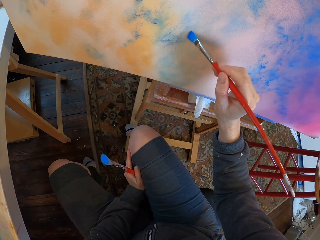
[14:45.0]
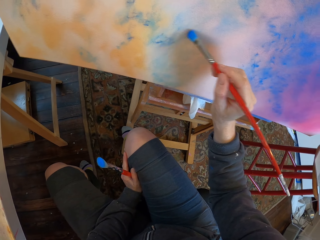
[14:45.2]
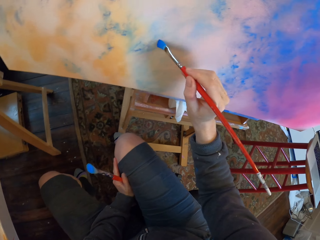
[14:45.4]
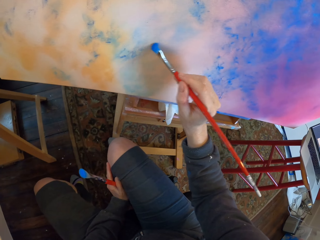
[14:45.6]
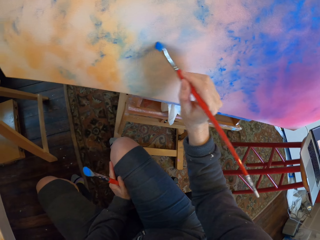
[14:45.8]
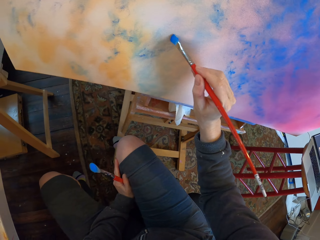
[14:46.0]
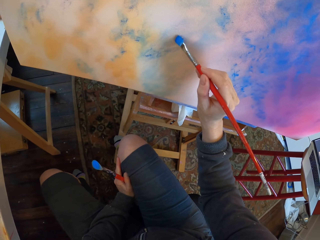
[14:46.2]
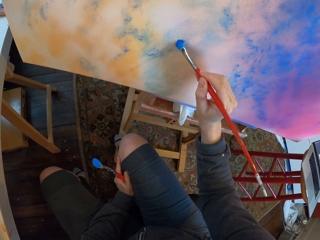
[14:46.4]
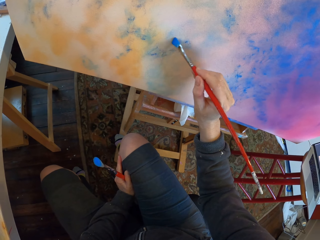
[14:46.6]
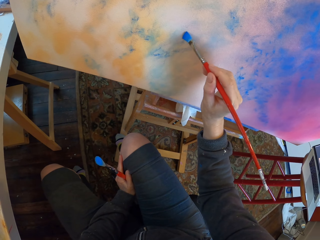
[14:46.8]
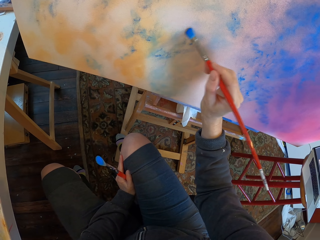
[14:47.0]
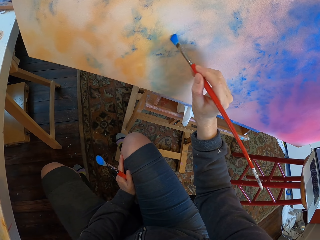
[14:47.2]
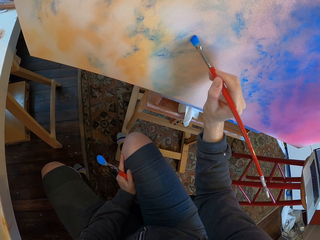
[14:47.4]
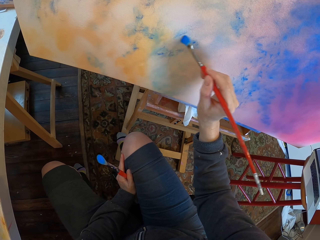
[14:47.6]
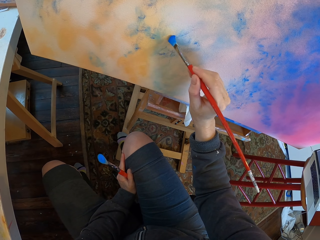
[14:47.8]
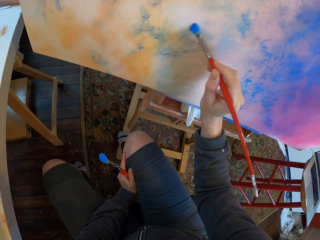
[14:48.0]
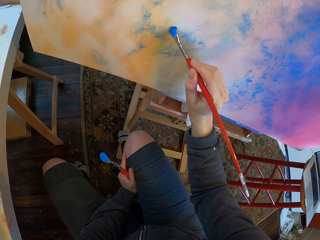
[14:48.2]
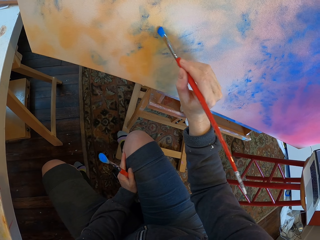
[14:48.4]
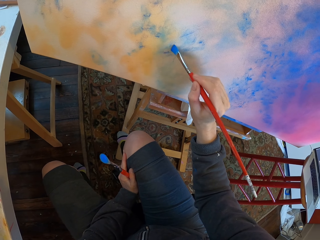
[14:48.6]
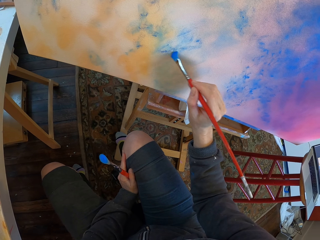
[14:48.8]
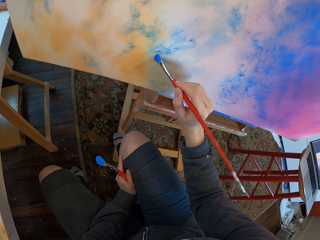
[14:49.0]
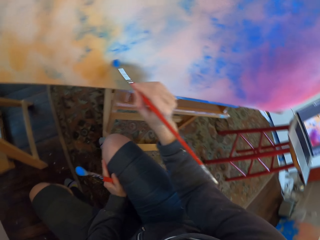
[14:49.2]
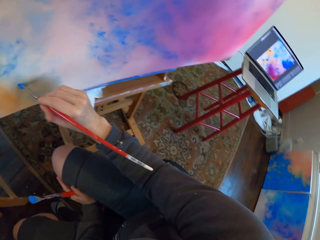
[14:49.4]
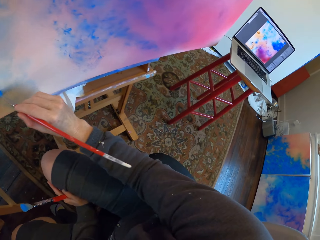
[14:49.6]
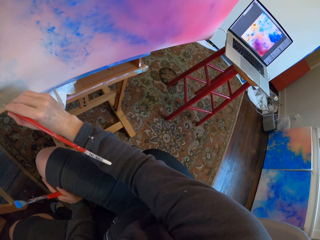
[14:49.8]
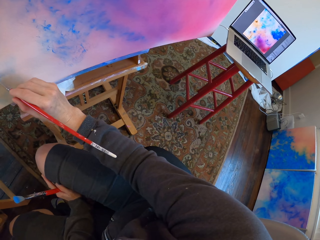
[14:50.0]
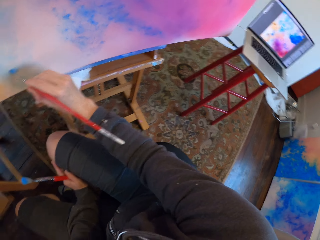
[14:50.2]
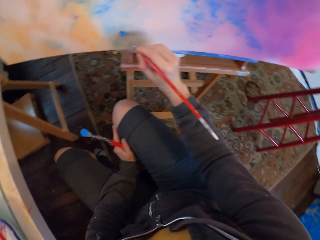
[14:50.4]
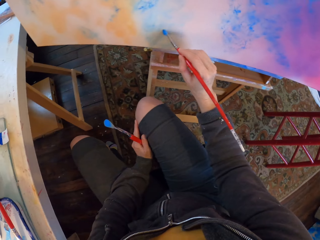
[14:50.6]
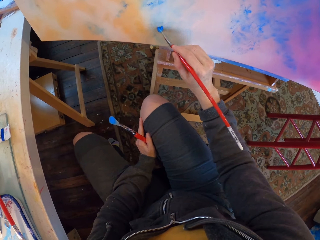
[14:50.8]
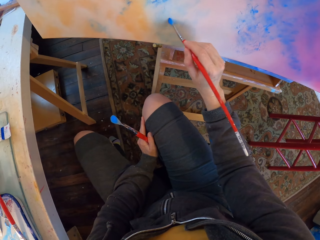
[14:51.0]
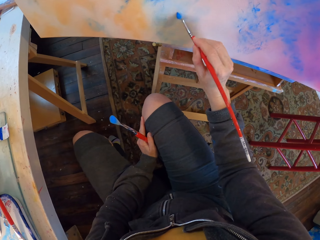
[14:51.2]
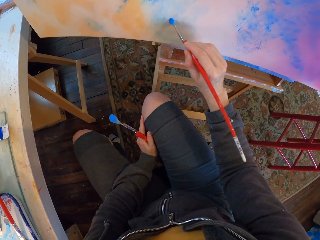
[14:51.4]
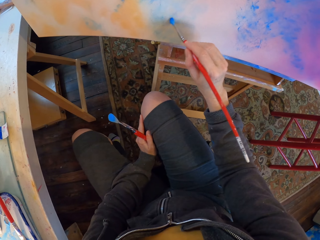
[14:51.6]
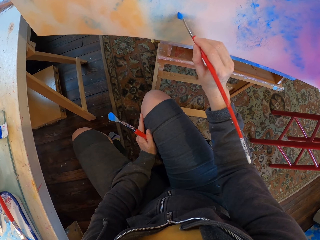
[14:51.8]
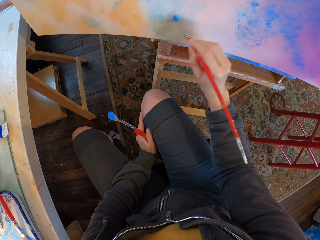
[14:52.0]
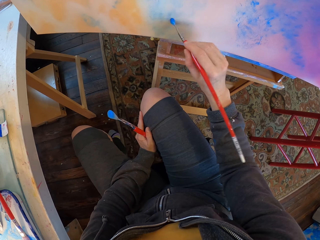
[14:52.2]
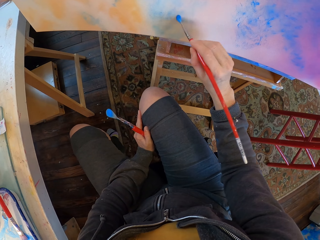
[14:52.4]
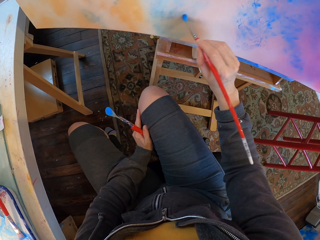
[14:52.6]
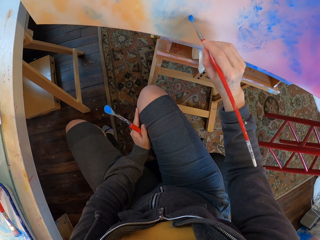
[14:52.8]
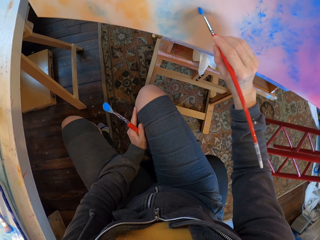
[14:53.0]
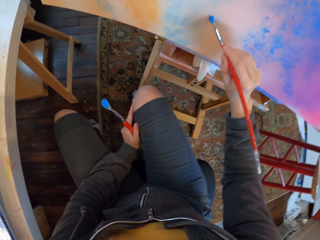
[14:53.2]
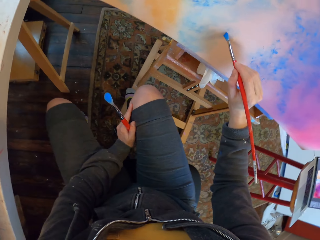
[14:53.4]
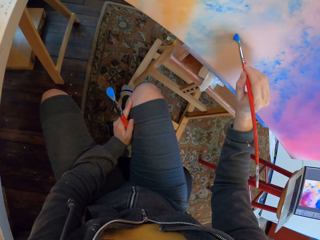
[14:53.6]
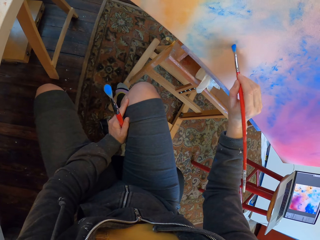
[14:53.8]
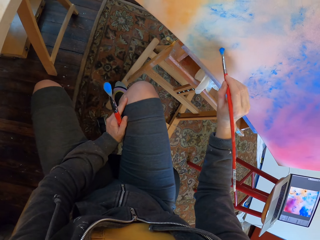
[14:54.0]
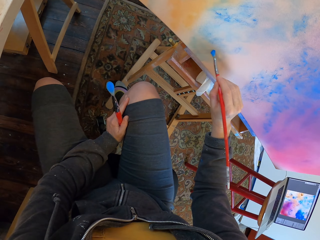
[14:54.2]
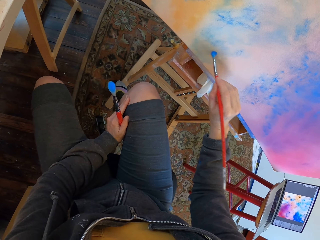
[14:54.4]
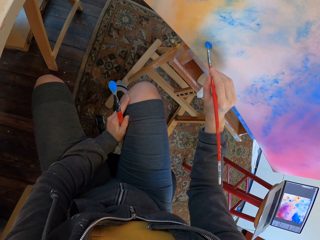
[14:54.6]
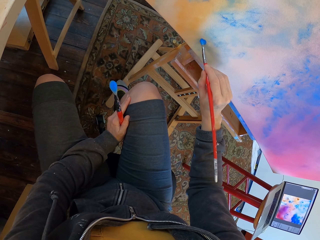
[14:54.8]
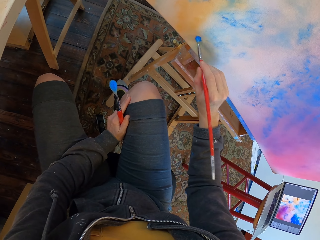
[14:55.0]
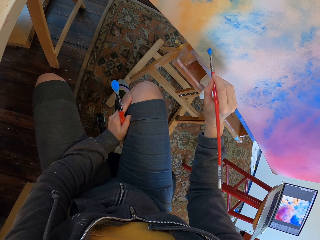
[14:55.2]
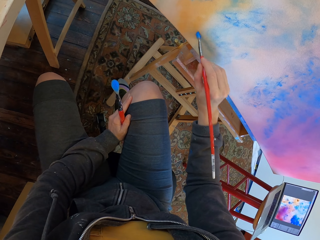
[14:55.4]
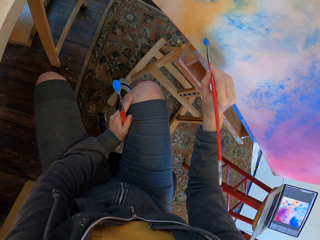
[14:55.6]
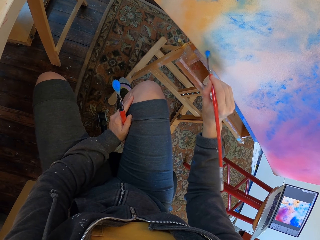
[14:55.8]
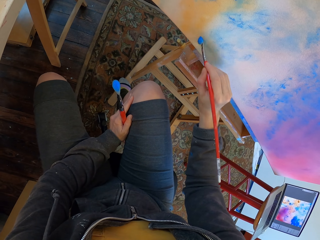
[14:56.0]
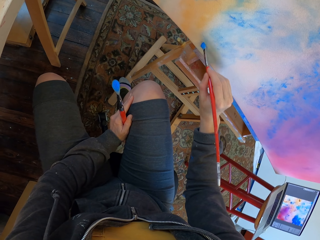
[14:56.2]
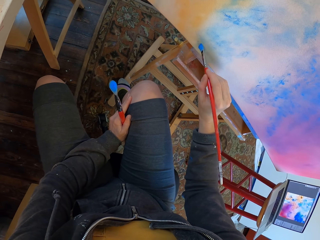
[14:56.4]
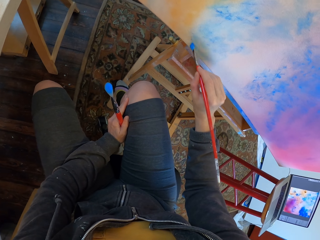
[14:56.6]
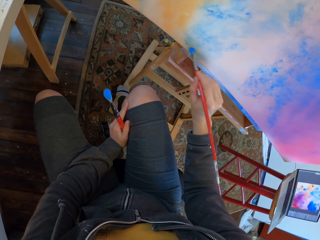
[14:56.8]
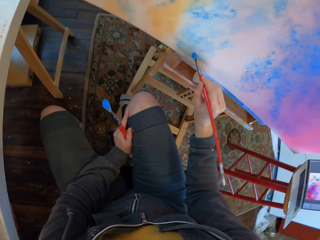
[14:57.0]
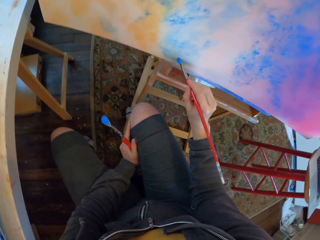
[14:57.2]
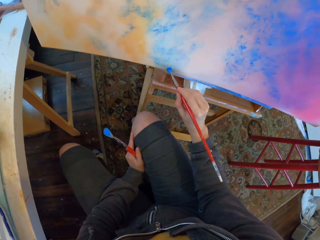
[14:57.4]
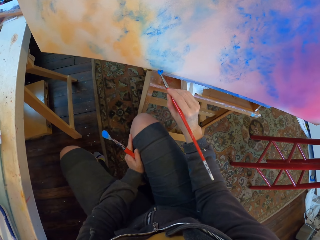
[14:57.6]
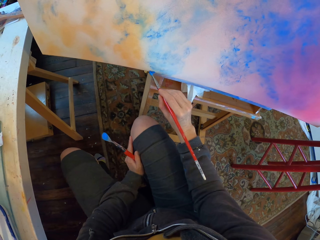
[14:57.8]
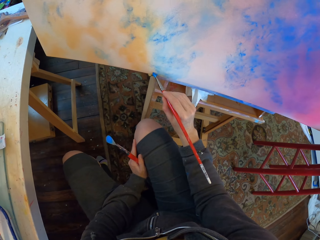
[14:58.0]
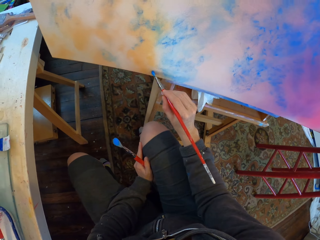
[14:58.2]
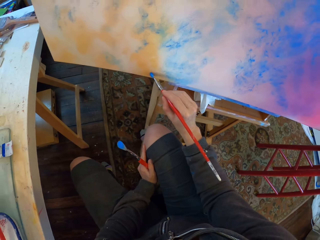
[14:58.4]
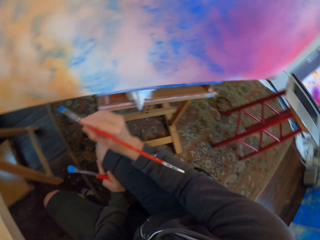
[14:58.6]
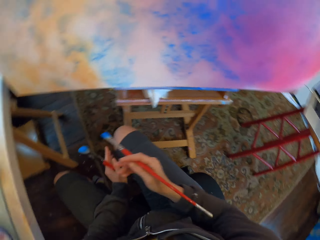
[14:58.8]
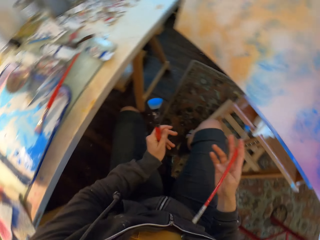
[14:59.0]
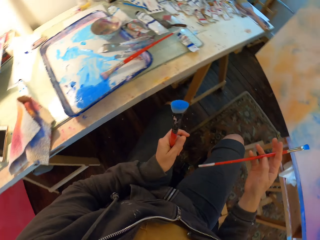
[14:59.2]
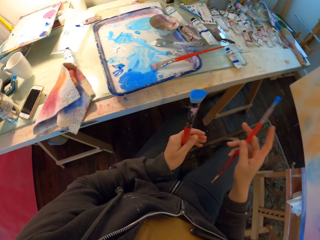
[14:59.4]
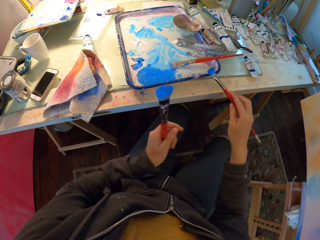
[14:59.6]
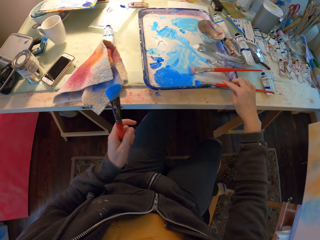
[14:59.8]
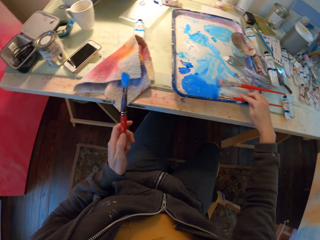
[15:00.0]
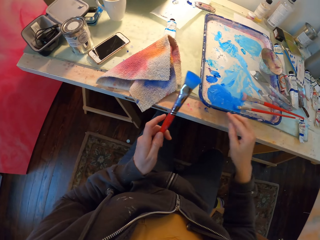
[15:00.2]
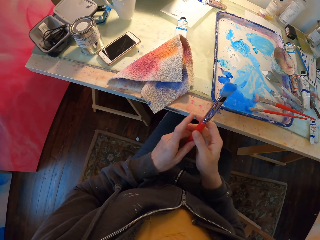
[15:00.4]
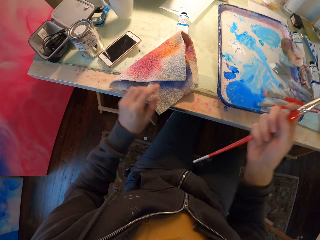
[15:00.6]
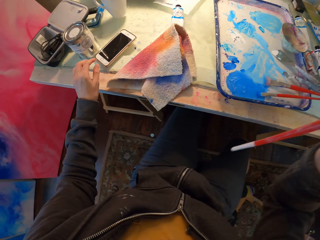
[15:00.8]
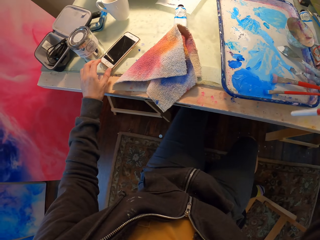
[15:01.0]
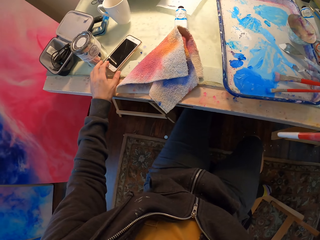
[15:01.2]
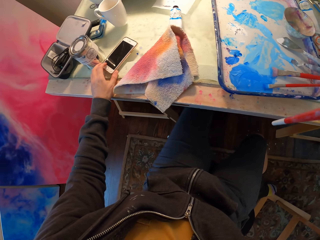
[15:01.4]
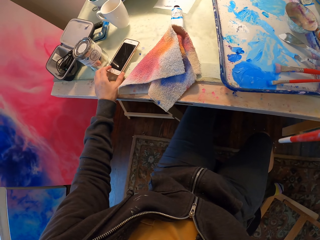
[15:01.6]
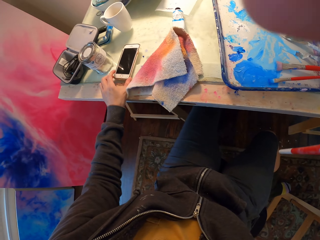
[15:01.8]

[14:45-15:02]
The camera wearer looks at the drawing on the laptop. He paints. He puts the paint brush on the table. He transfers the paint brush from left to his right hand. He holds the phone.
